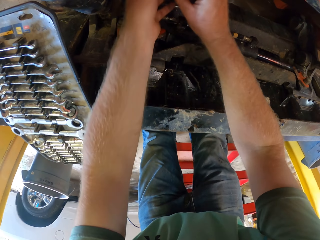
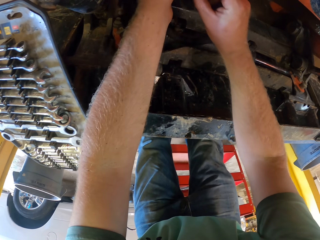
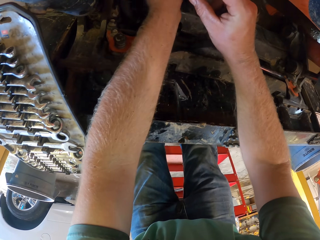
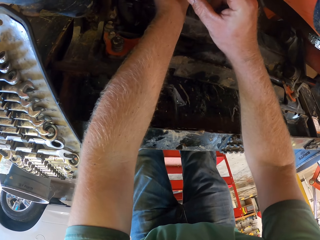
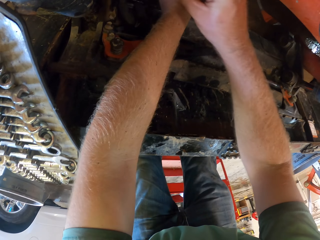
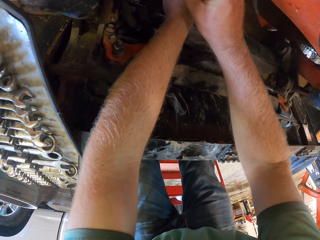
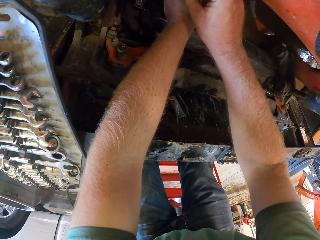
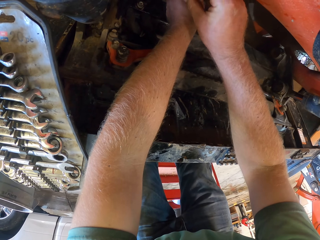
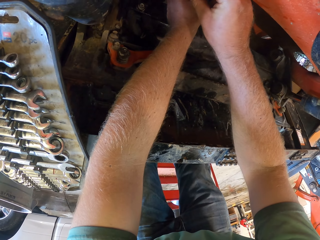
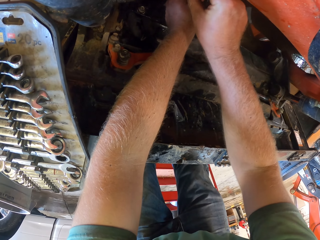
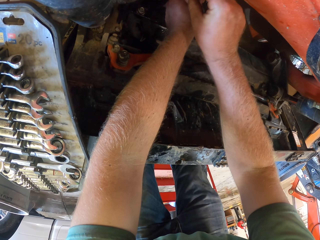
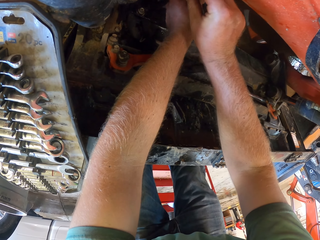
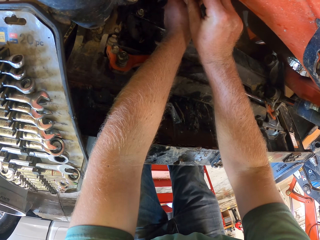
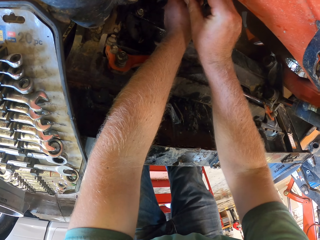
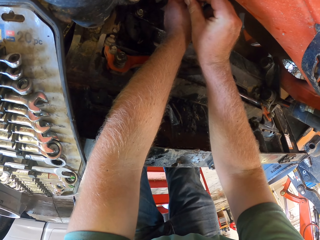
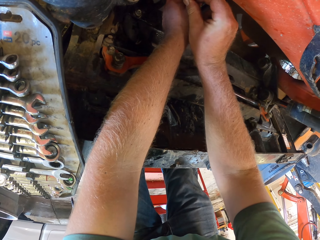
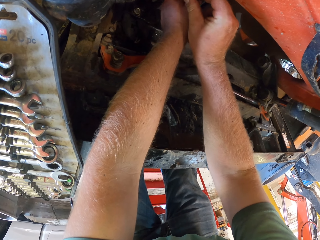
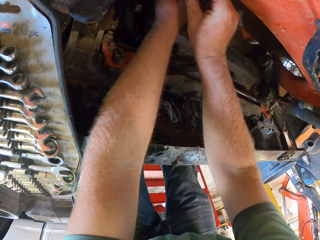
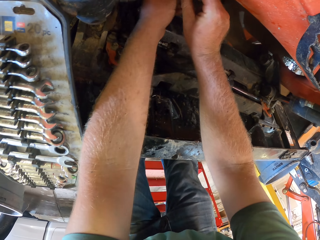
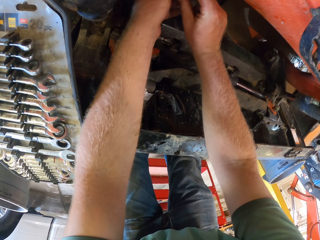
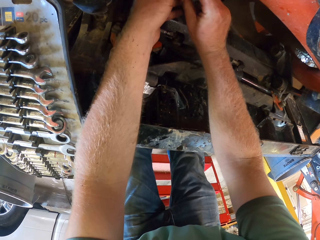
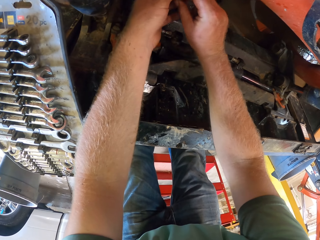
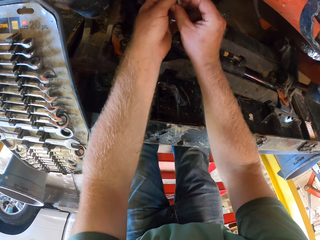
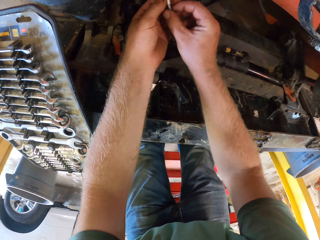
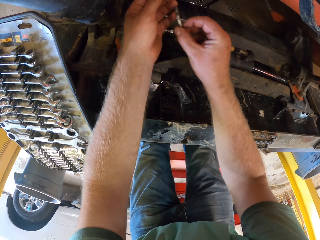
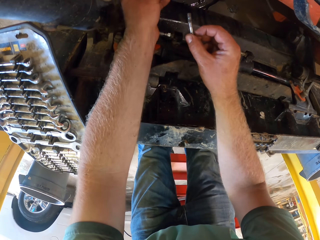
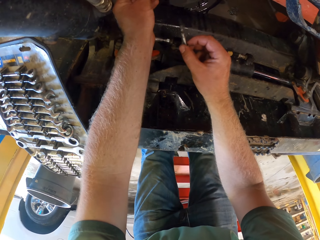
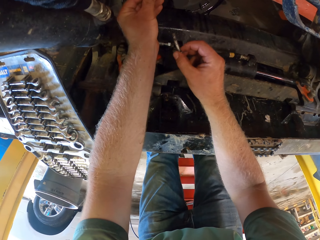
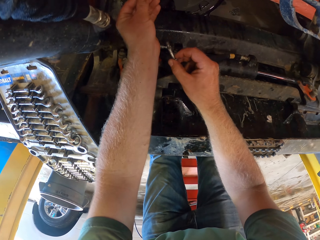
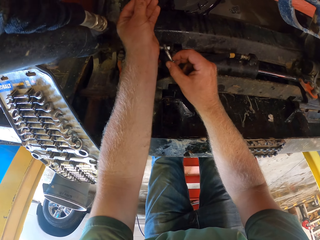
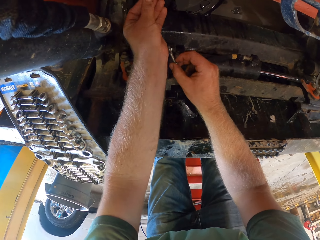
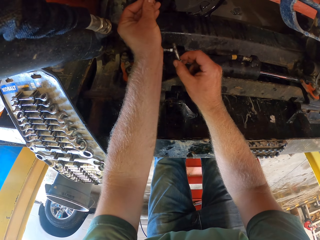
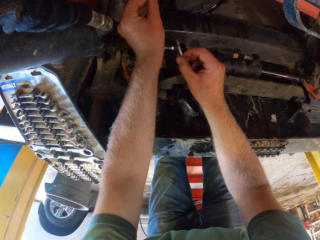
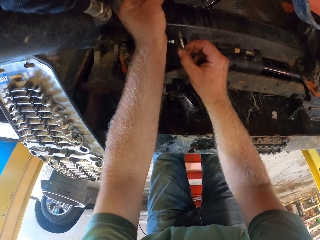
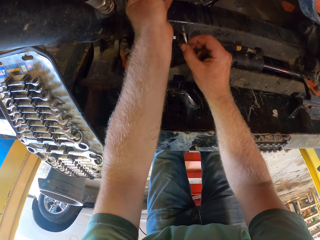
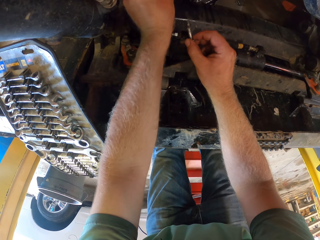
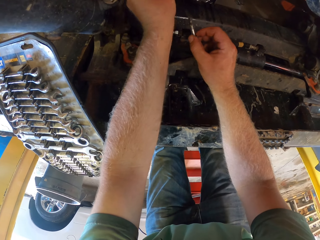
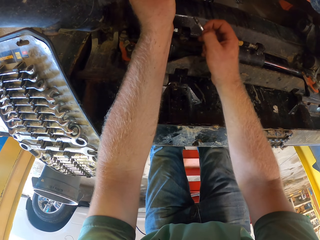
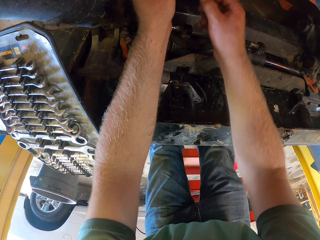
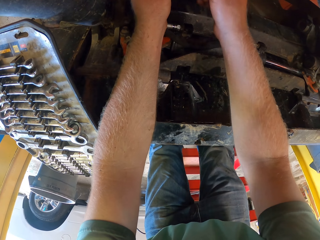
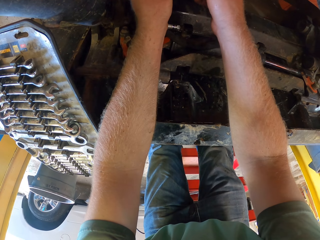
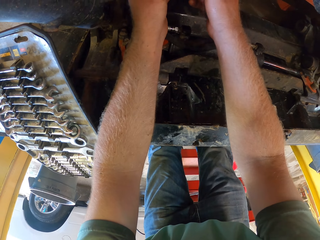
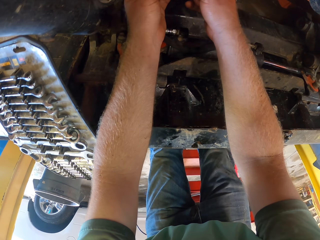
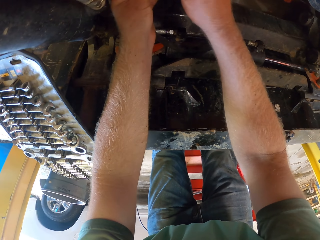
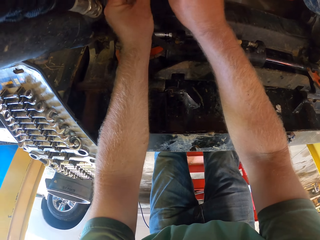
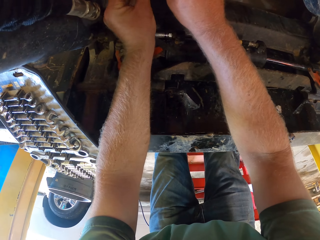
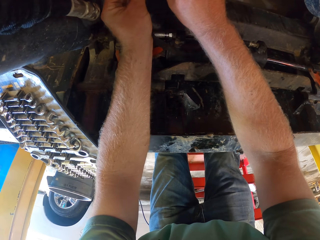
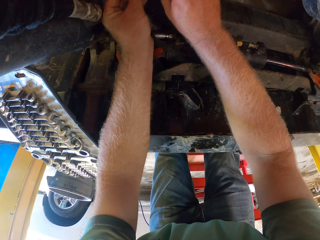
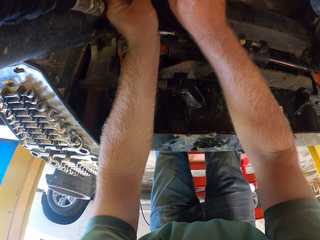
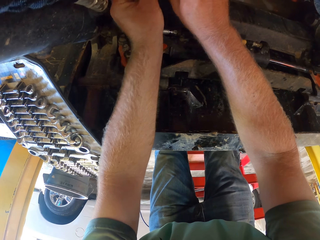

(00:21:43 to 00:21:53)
The camera wearer fixes the bolt to the wire separator with both hands. They fix the lock cap to the wire separator with both hands. They remove something from the bolt.

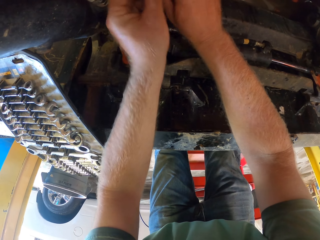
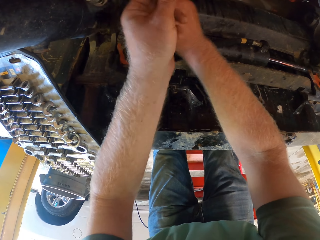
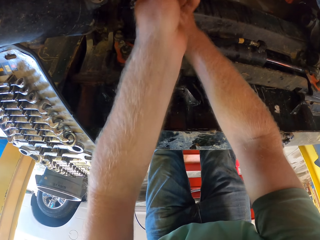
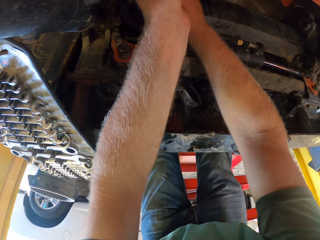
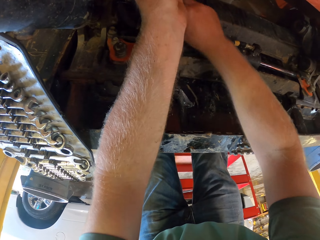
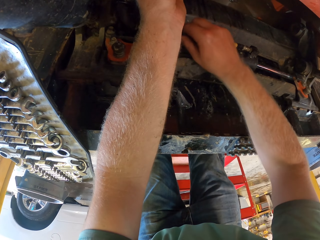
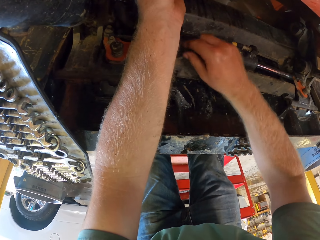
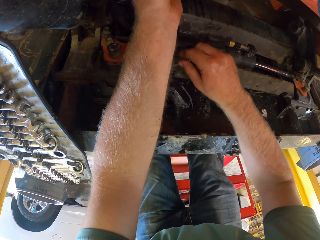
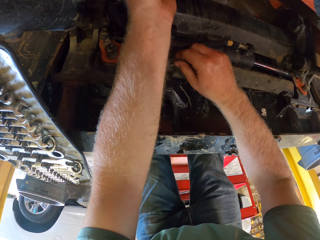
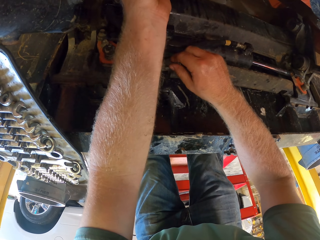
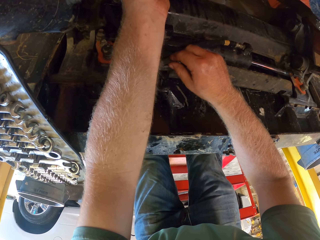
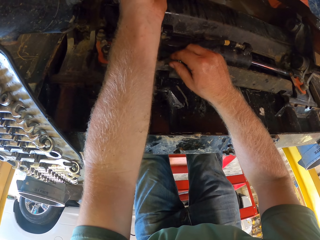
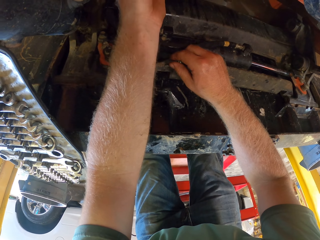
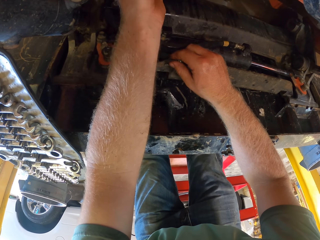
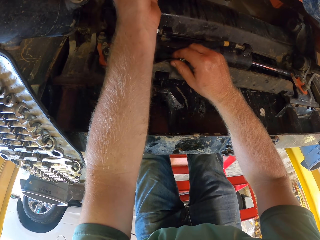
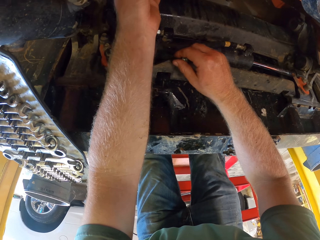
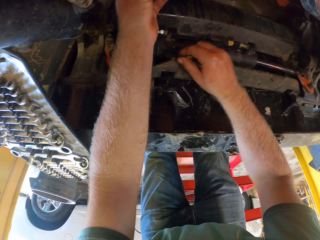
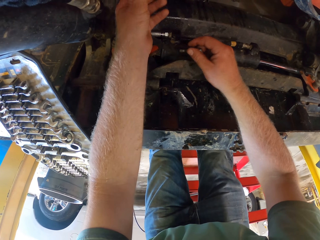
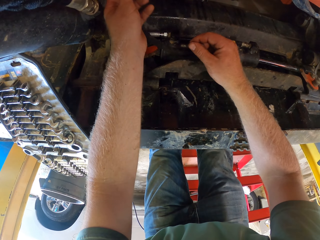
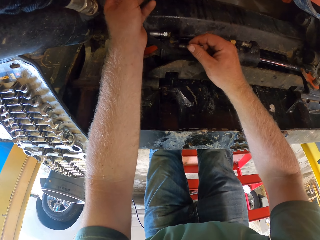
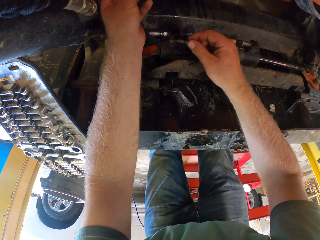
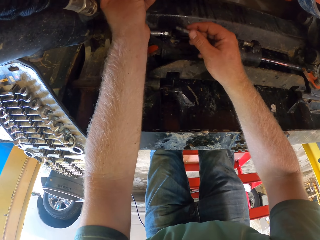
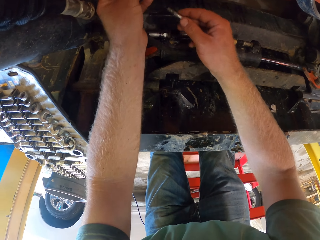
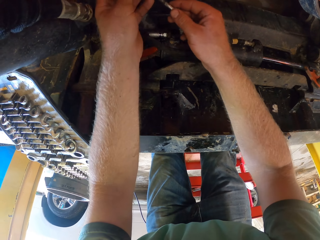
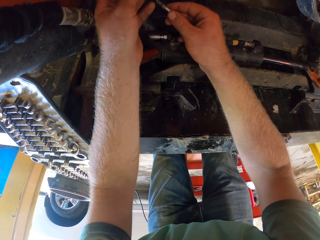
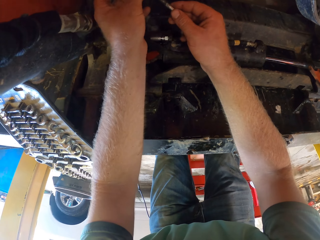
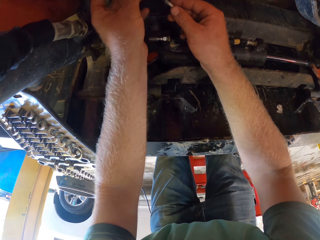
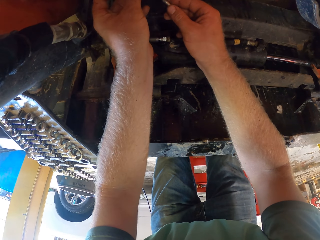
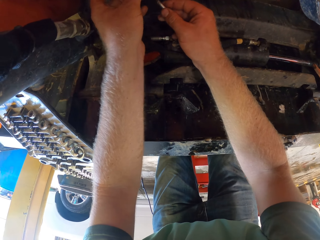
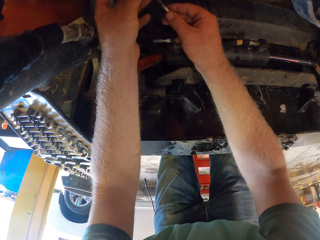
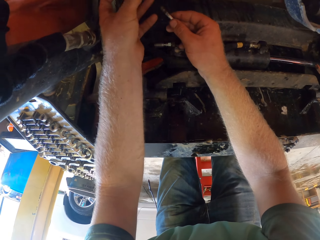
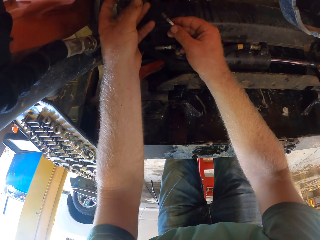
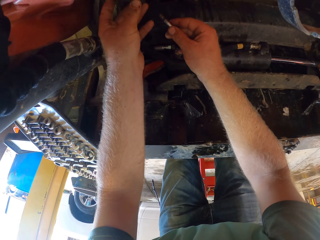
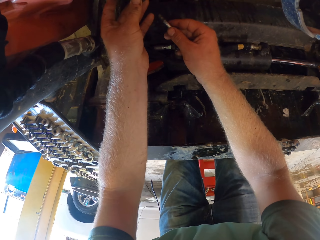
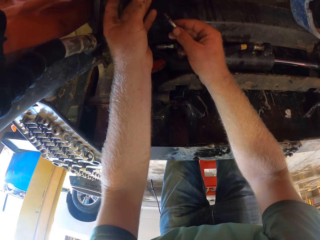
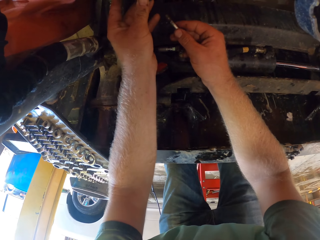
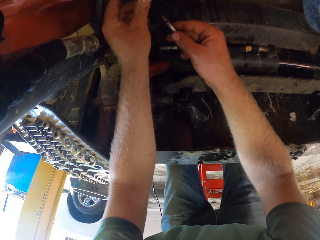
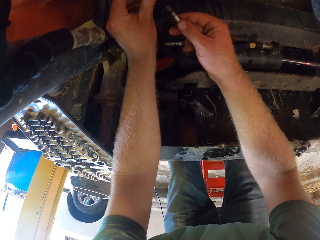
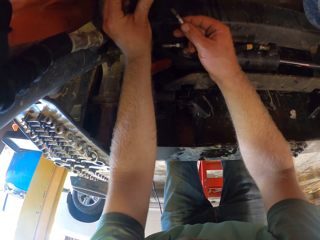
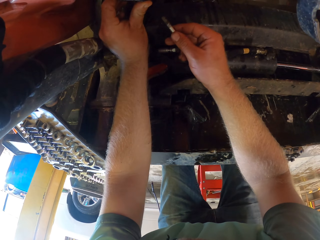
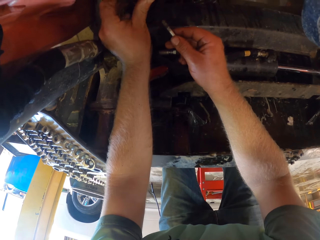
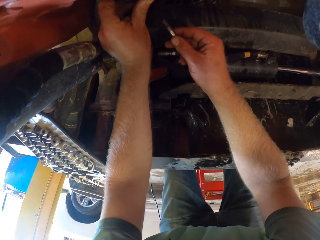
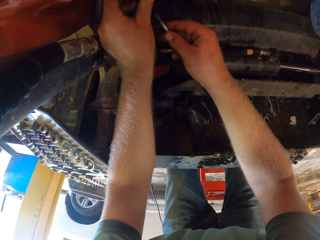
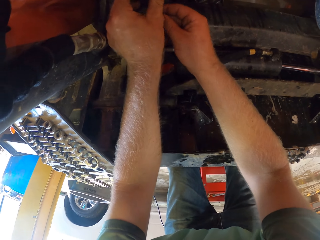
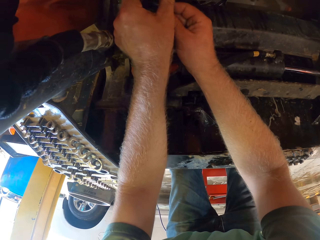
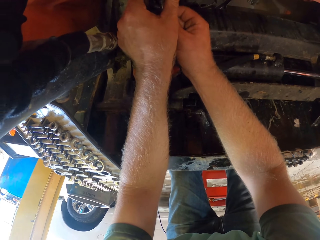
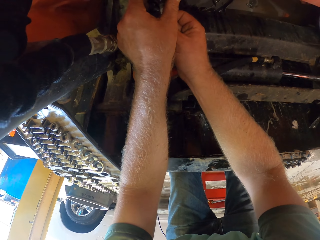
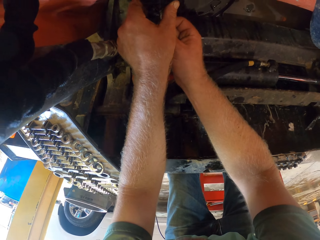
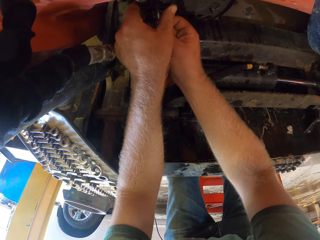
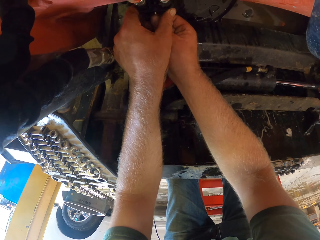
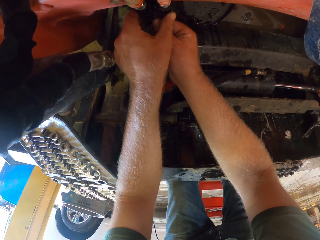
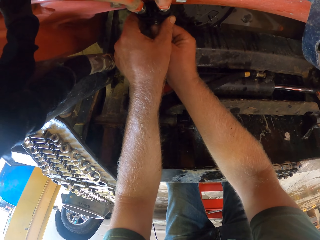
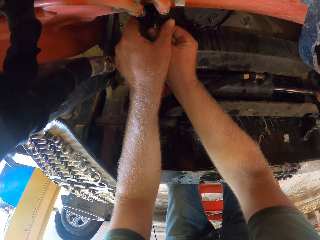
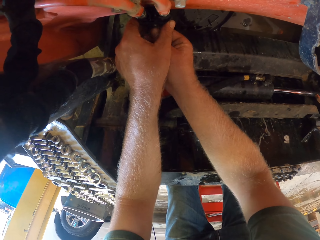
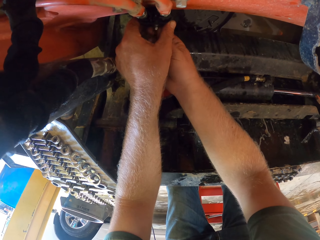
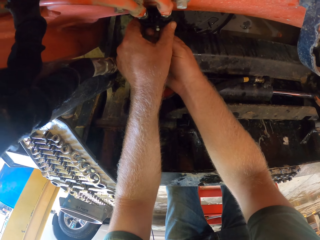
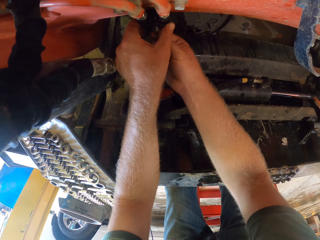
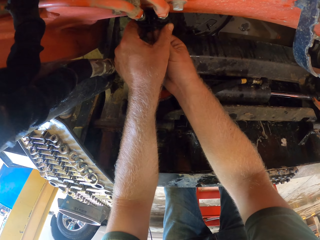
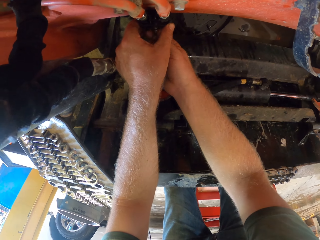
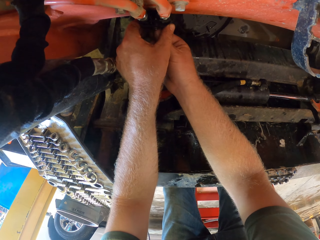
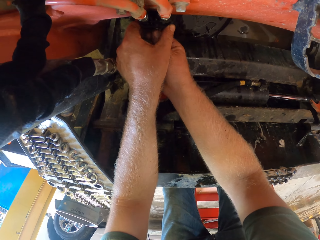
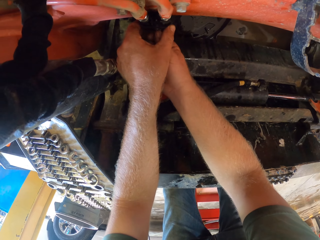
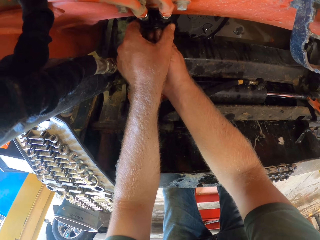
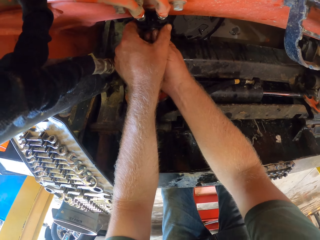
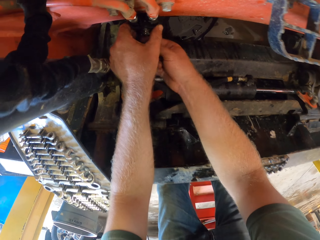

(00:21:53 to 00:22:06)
The camera wearer removes his right hand. He fixes the bolt with his left hand. He inserts the bolt with his right hand. He fixes the bolt to the wire separator with his right hand.
